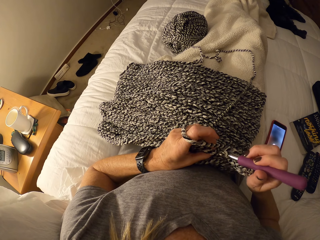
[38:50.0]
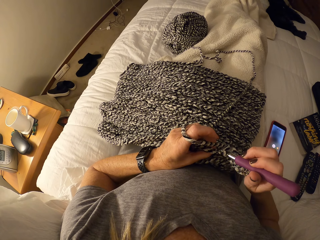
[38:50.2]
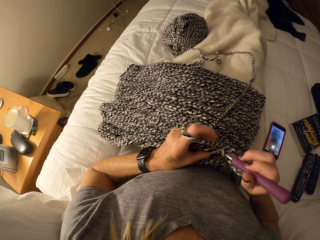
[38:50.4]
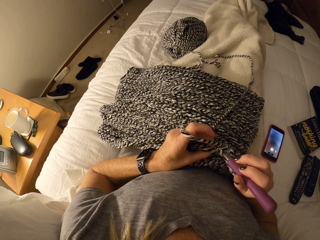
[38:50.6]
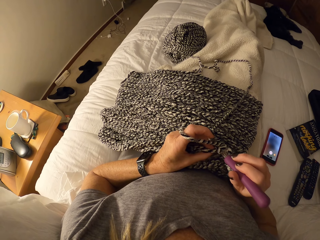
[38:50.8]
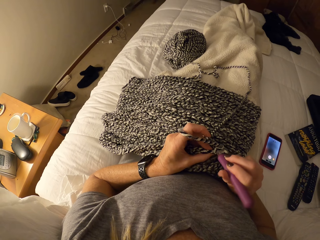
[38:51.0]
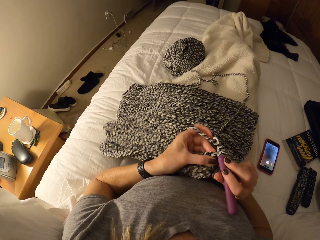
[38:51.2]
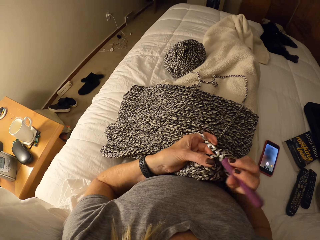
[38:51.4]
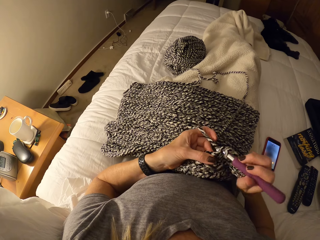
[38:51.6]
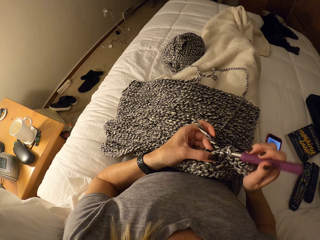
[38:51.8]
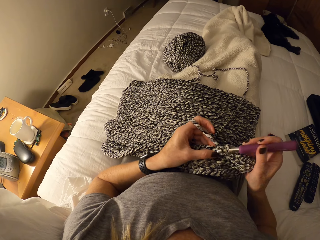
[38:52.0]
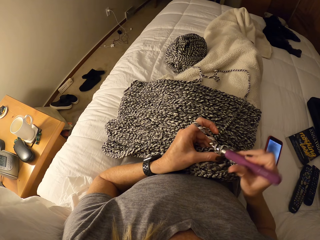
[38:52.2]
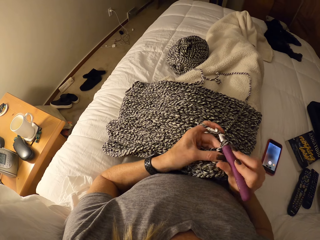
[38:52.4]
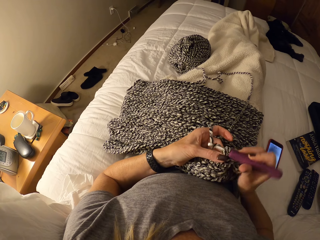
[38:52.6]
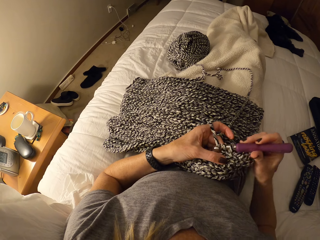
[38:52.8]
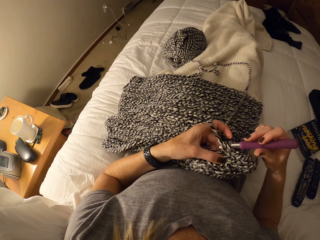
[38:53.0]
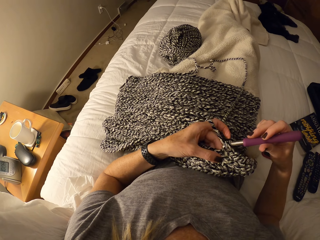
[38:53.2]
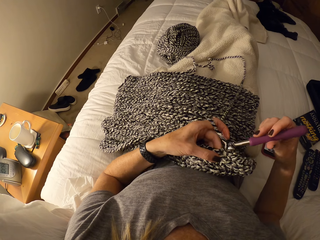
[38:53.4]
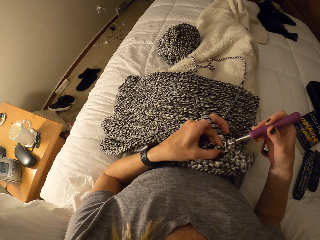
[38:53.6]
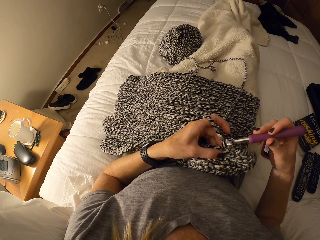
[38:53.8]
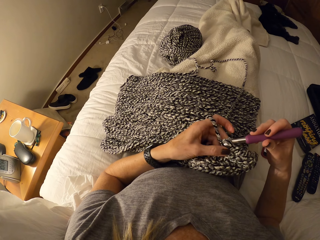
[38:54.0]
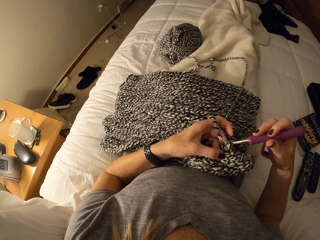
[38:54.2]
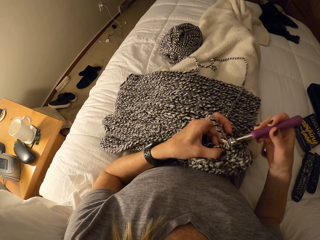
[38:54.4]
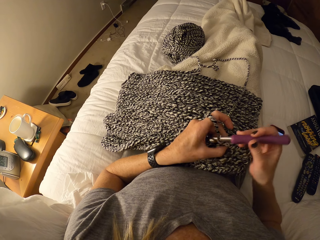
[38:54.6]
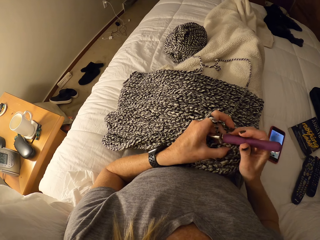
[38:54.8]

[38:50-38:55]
The camera wearer knits.

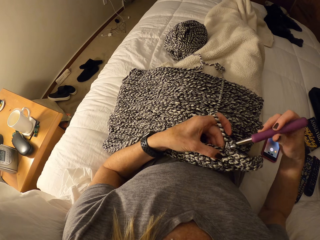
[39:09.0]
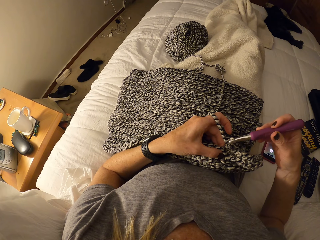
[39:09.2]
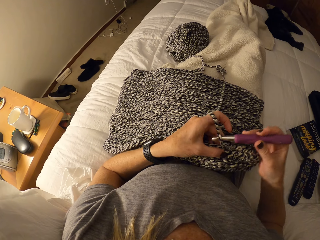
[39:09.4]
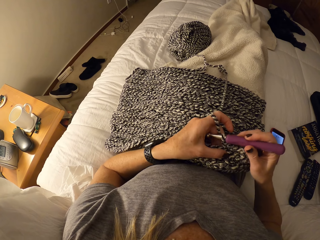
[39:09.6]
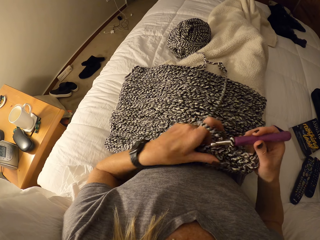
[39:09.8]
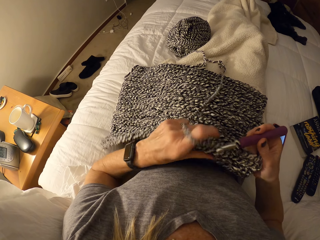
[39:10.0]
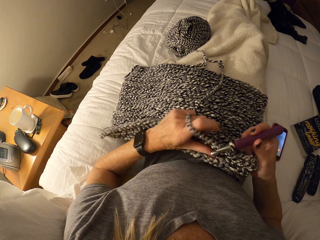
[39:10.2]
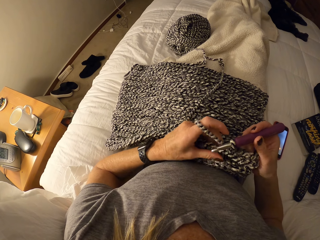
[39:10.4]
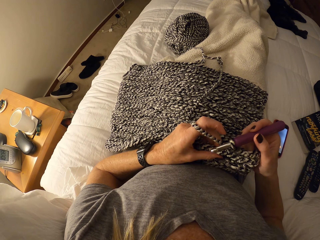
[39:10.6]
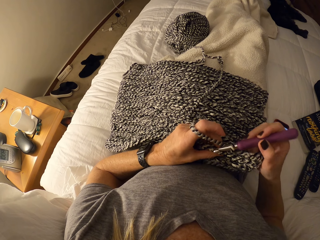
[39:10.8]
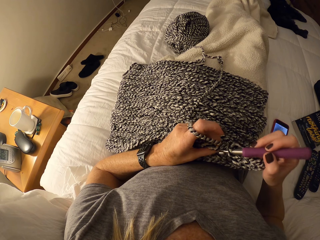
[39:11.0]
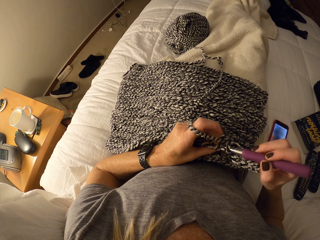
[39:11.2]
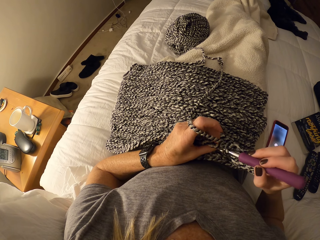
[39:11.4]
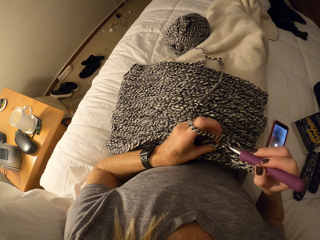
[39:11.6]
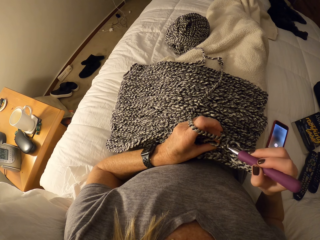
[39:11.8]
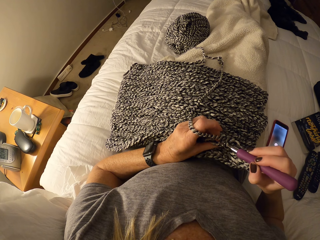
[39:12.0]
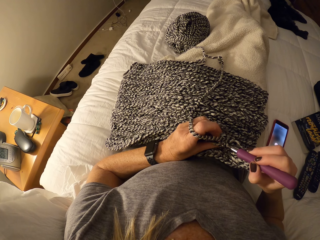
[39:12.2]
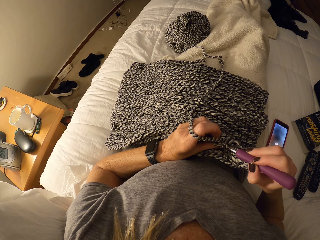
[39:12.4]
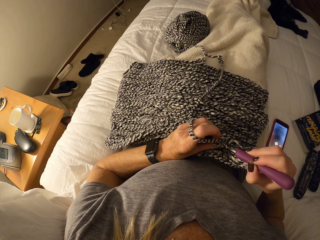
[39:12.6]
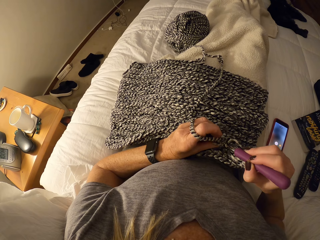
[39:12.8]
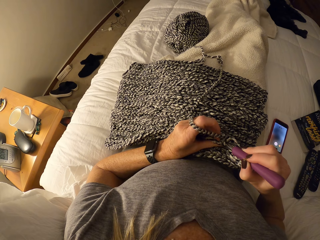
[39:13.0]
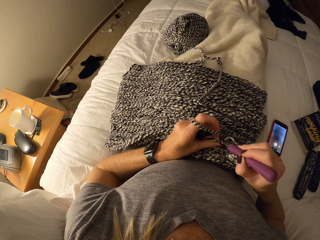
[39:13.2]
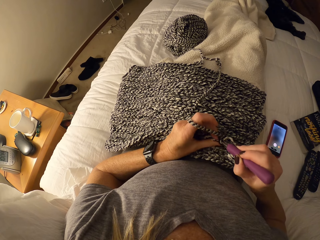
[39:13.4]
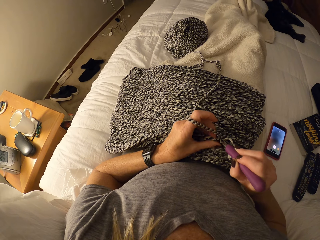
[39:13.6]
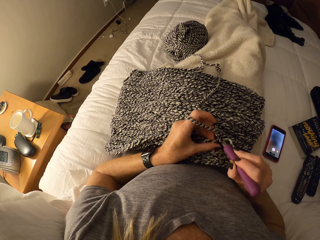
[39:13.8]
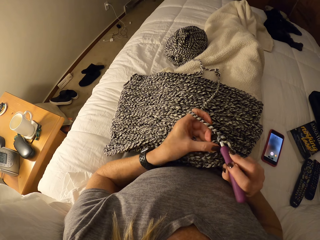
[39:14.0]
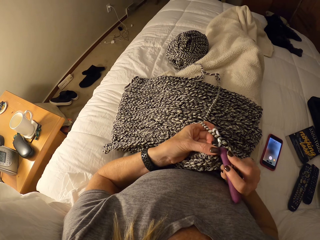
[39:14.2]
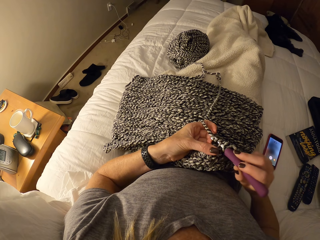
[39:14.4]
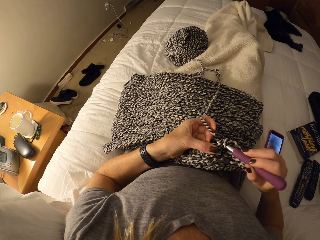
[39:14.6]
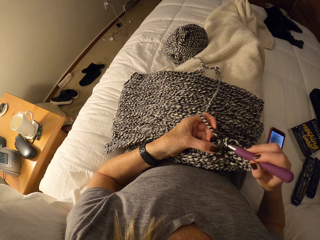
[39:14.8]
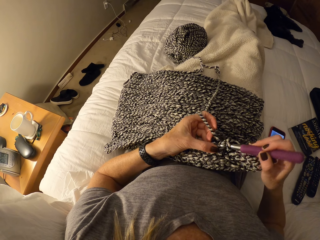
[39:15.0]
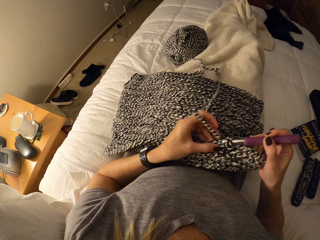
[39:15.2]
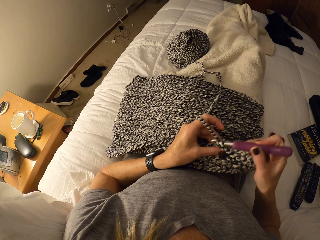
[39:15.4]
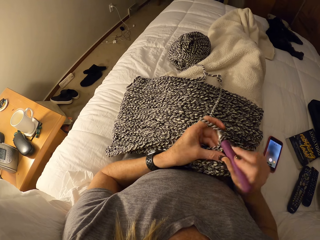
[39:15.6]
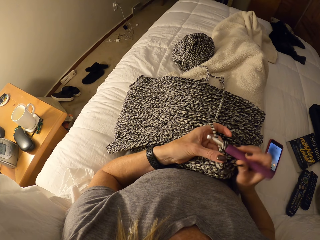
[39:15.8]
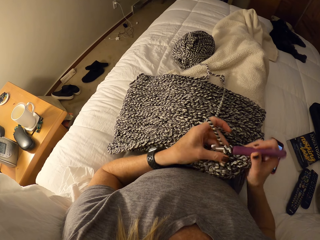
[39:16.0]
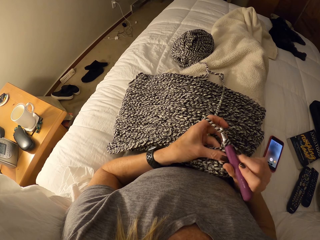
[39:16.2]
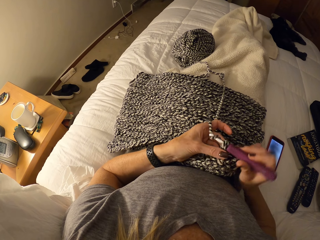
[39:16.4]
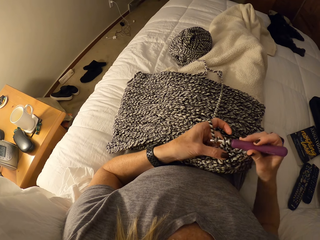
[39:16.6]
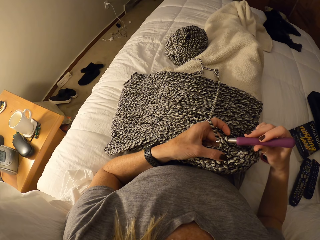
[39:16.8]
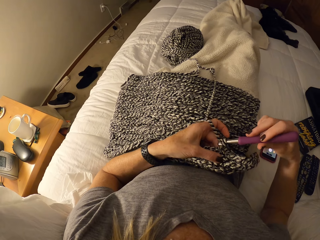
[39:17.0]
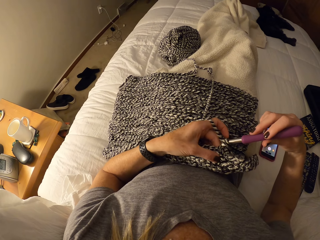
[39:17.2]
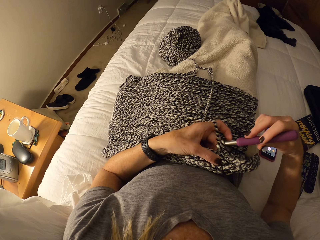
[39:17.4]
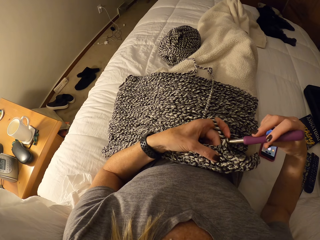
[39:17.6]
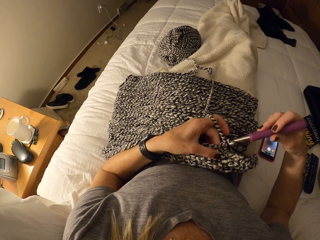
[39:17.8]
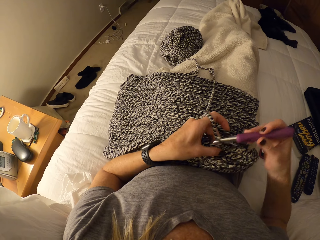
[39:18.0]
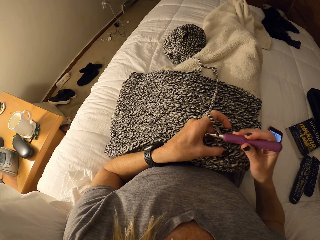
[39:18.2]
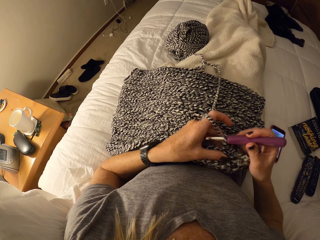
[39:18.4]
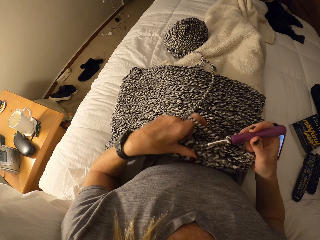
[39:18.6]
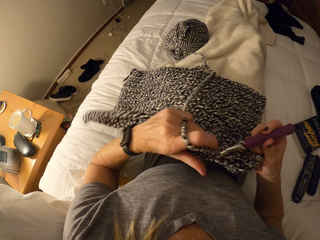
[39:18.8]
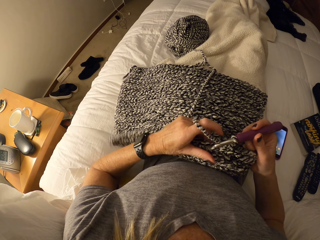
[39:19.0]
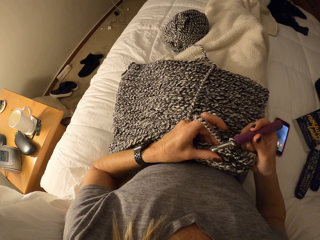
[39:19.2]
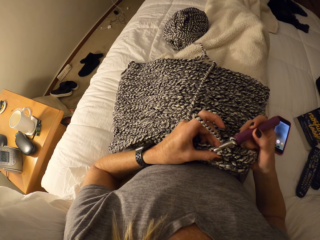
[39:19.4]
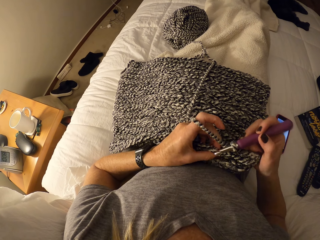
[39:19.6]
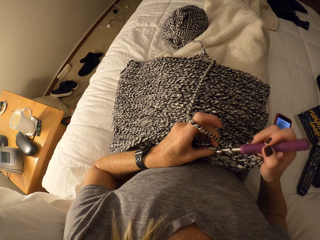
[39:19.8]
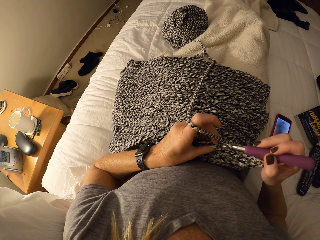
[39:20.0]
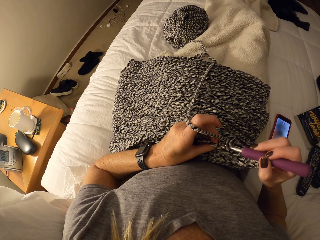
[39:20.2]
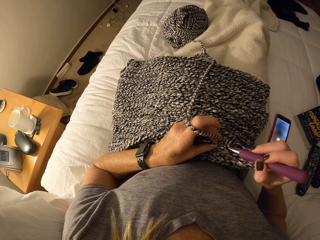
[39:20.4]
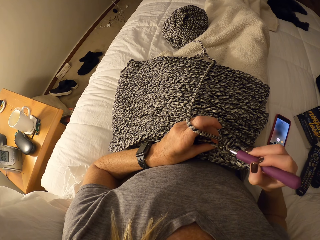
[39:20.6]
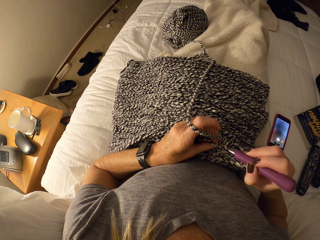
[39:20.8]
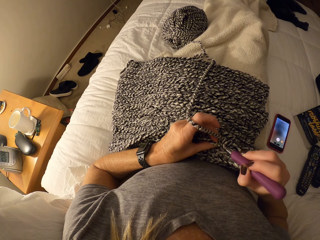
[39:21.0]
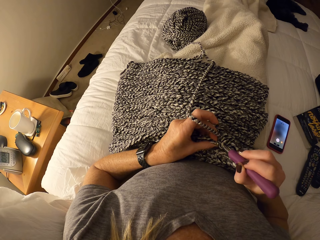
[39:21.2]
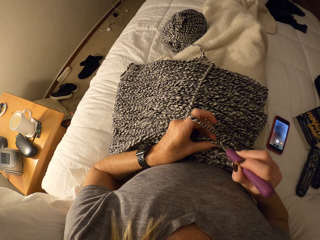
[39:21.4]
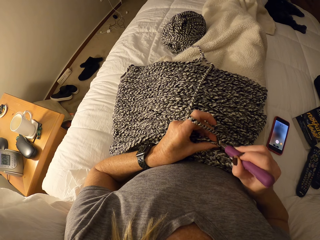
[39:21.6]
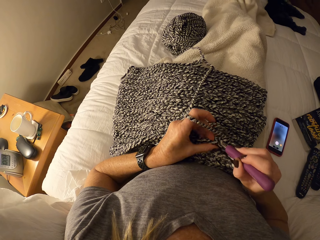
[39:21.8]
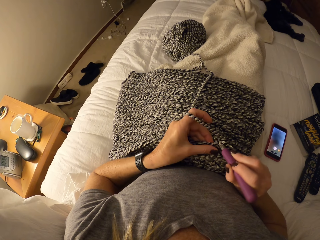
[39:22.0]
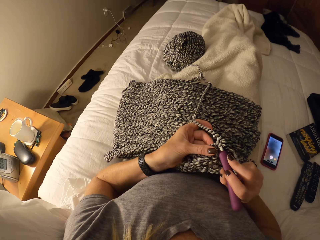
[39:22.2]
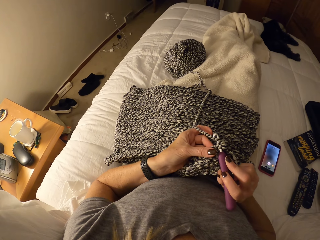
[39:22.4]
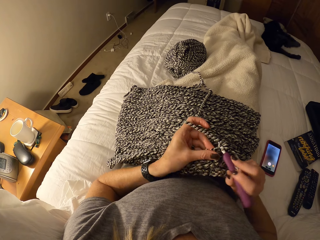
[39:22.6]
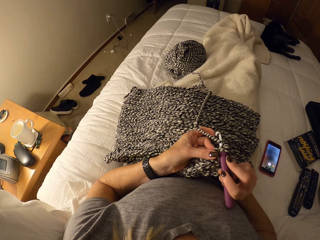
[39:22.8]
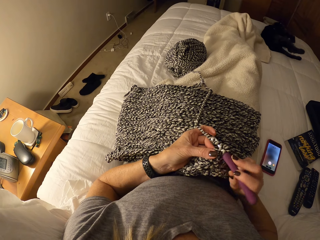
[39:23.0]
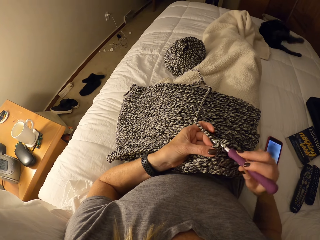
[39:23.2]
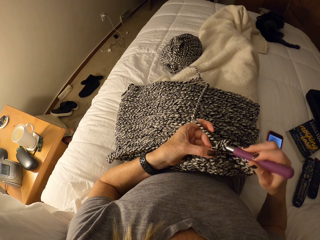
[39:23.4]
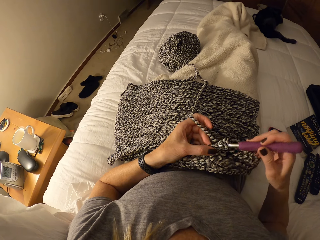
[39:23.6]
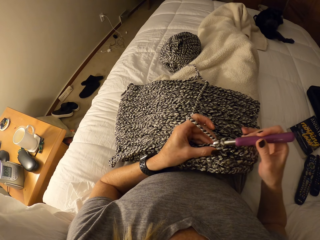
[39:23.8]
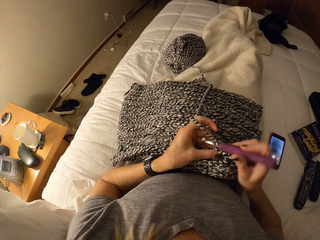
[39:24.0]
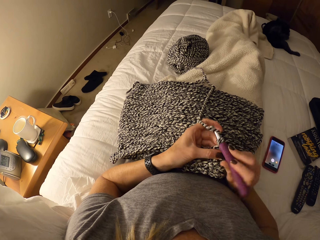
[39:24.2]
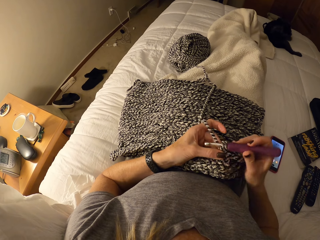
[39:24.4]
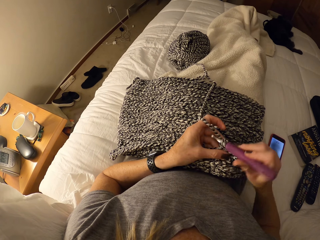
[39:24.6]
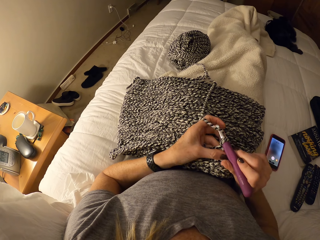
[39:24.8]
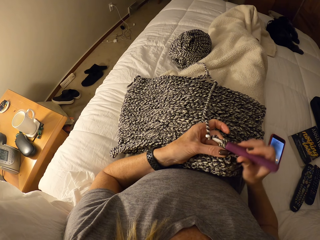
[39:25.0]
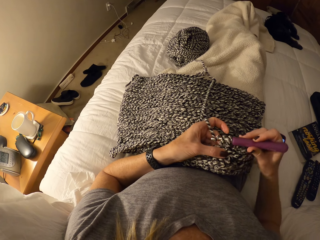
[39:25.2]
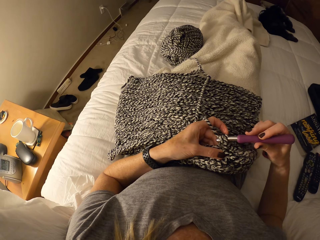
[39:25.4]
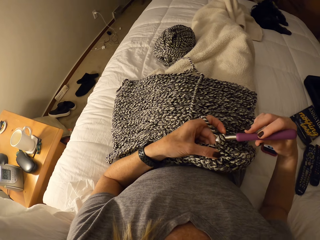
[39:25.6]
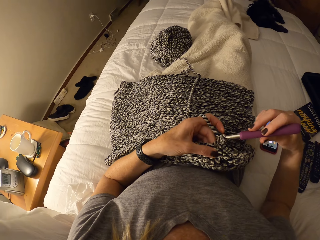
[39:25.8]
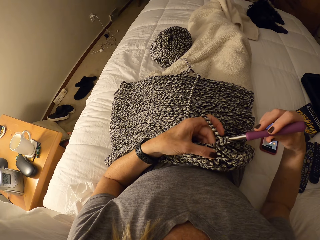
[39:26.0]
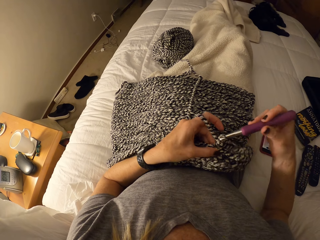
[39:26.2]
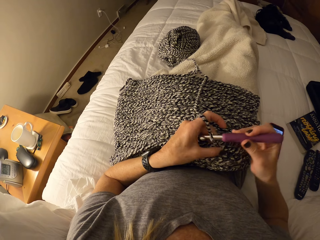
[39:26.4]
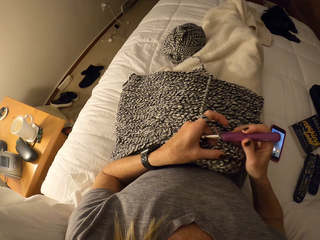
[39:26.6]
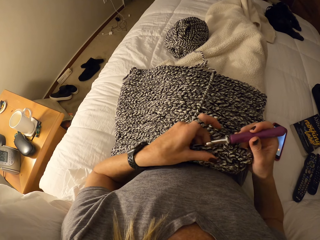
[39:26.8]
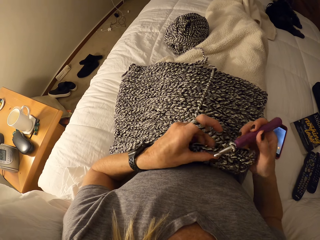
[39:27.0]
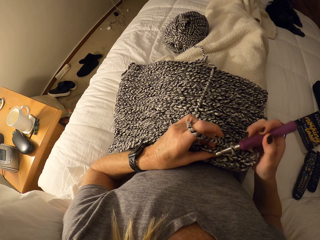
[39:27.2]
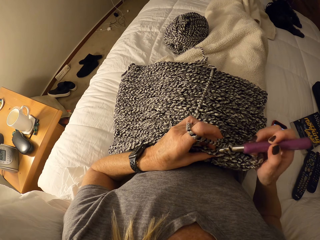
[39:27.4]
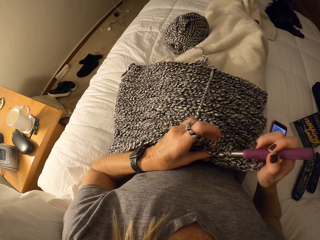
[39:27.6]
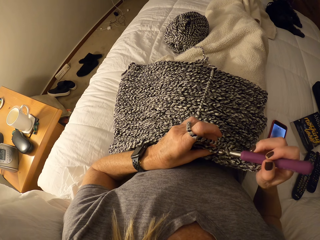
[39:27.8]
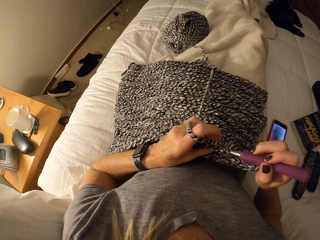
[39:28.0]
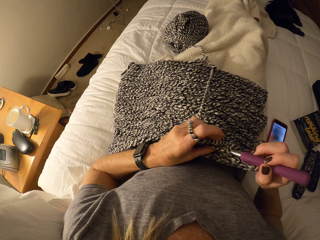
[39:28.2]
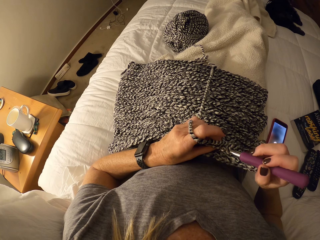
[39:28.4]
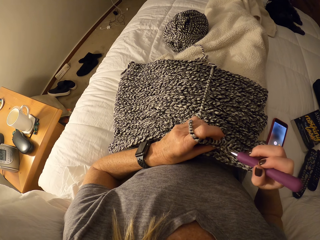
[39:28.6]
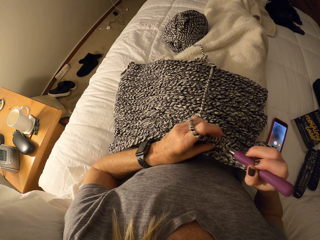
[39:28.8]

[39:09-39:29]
The camera wearer holds the fabric by her left hand. She knits. She holds the fabric by her left hand. She knits.
